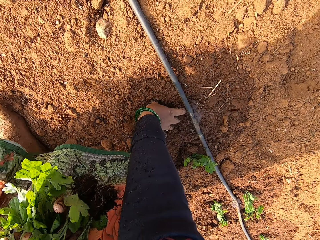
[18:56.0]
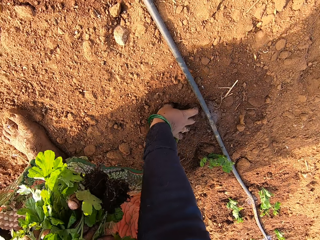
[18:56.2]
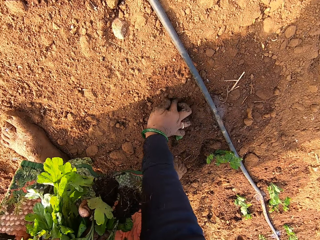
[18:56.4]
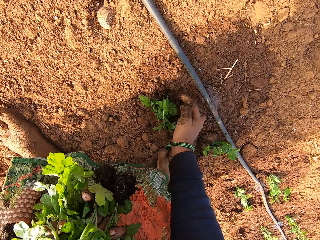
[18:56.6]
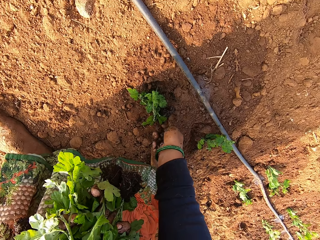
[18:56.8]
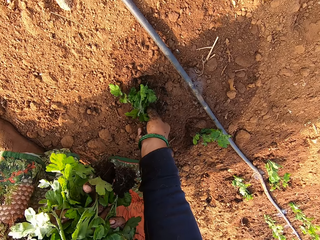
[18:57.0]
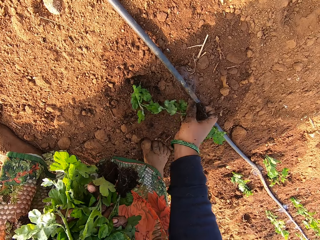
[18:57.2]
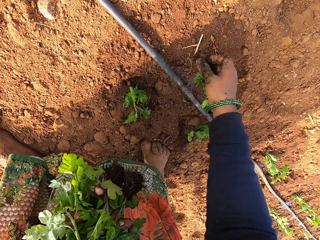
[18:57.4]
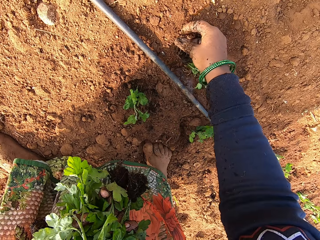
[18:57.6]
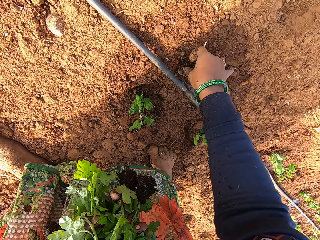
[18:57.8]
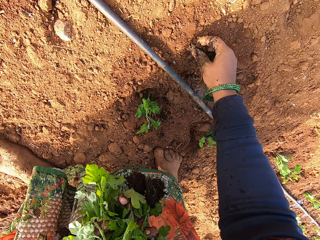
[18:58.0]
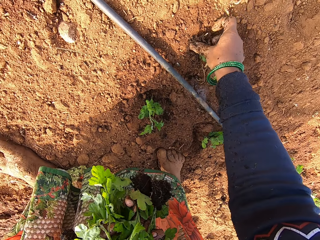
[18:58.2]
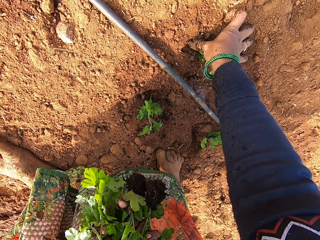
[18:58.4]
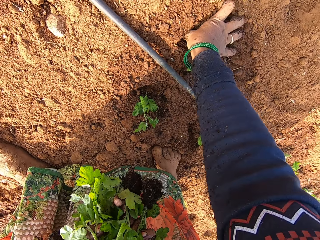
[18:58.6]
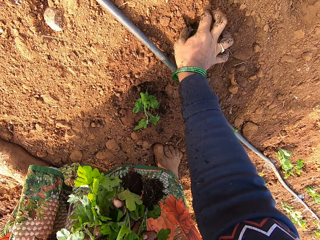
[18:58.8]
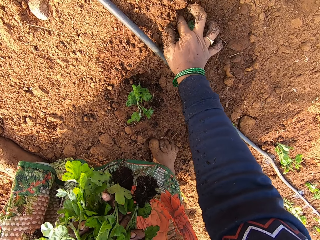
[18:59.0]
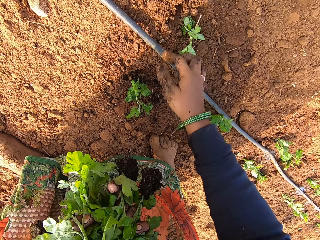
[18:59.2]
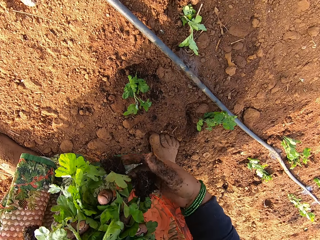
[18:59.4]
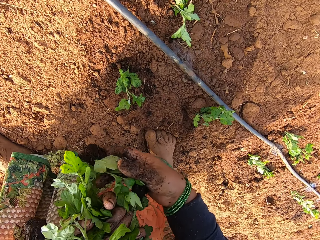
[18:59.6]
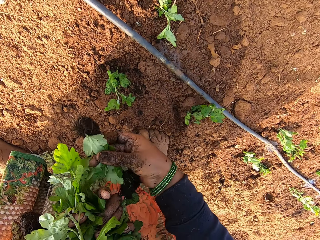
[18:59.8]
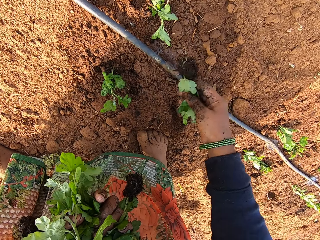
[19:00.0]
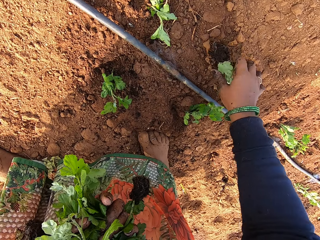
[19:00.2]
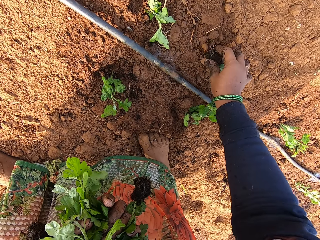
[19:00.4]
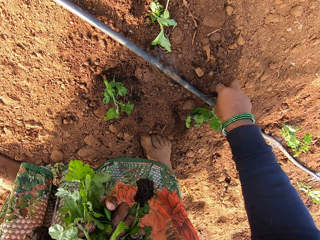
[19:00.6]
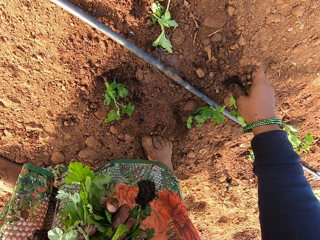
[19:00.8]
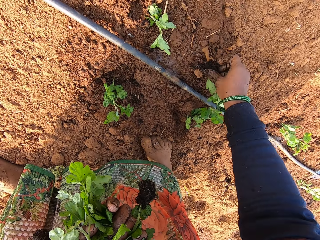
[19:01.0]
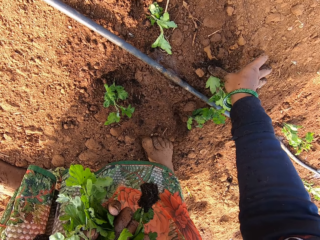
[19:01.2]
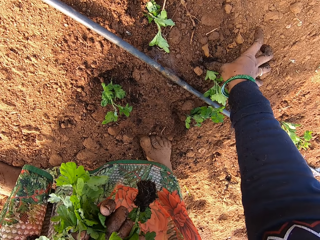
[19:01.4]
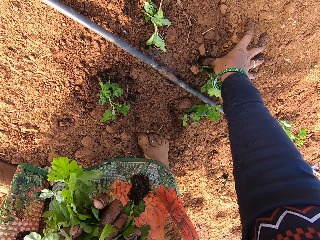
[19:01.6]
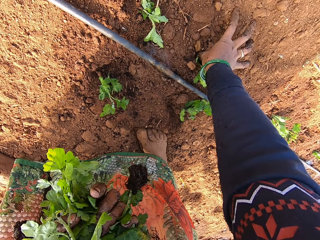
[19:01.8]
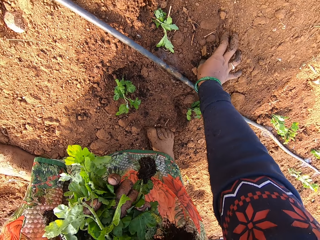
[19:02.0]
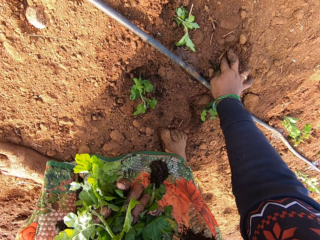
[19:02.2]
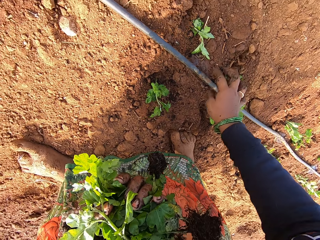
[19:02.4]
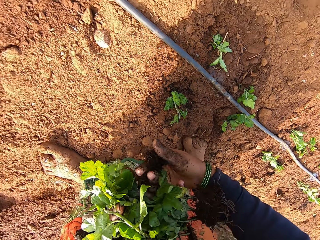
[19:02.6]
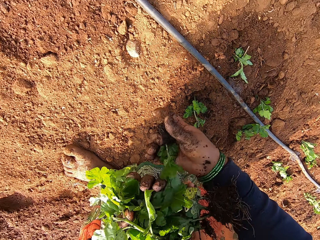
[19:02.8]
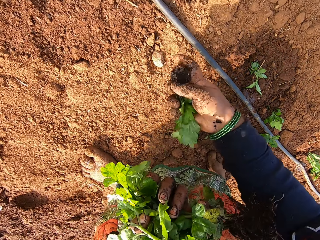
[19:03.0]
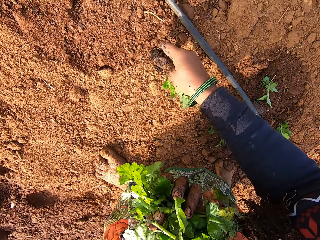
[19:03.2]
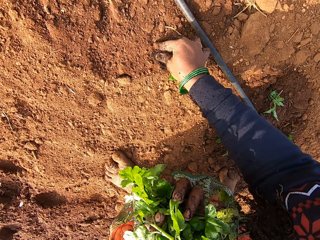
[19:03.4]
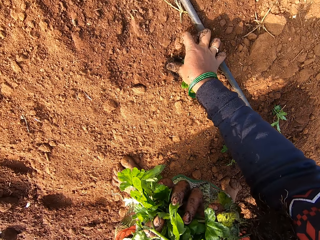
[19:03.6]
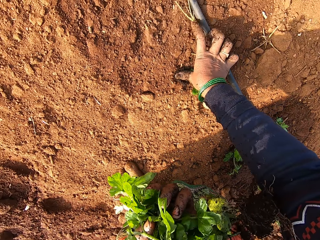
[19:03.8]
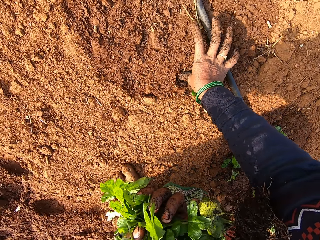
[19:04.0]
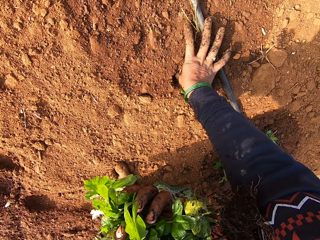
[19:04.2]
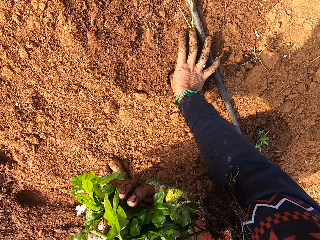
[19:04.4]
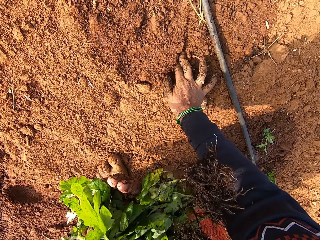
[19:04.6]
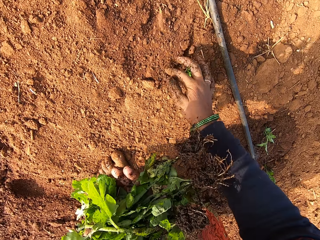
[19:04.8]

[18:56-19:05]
The camera wearer moves forward. She picks a seedling from the ground with her right hand. She plants the seedling in the ground with her right hand. She picks a seedling from her left hand with her right hand. She talks to a lady. She plants the seedling in the ground with her right hand. She picks a seedling from her left hand with her right hand. She plants the seedling in the ground with her right hand.

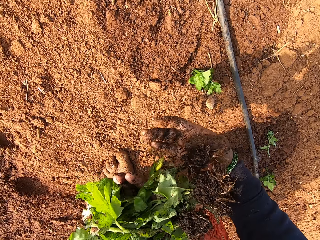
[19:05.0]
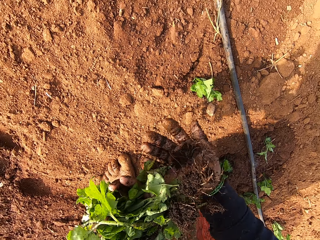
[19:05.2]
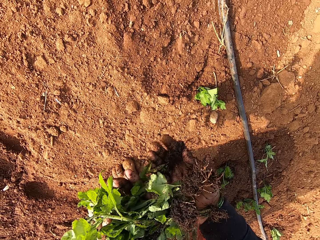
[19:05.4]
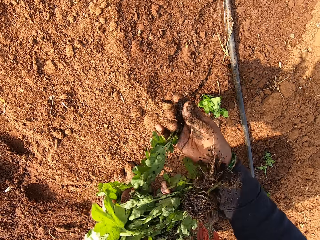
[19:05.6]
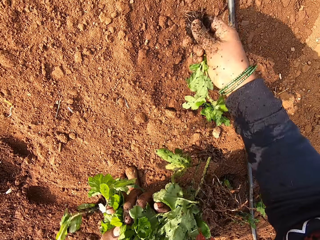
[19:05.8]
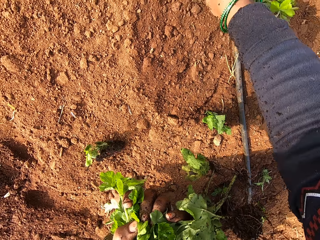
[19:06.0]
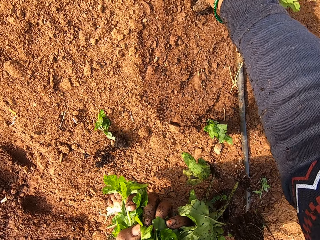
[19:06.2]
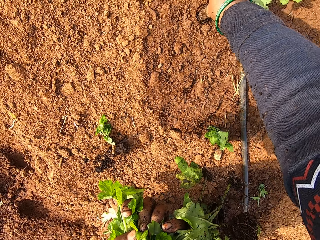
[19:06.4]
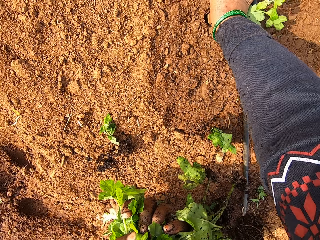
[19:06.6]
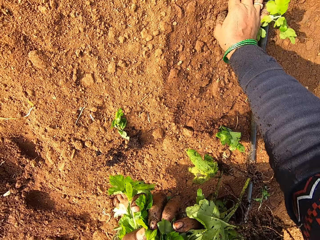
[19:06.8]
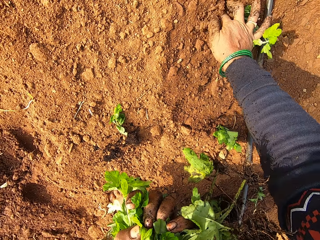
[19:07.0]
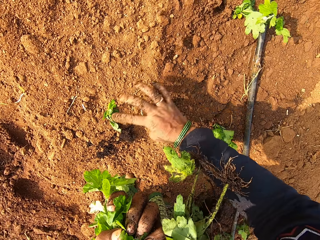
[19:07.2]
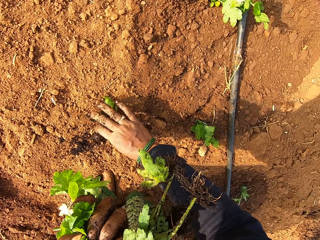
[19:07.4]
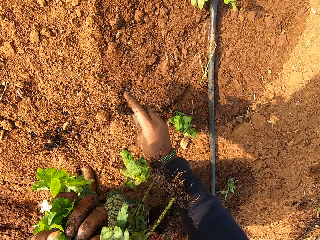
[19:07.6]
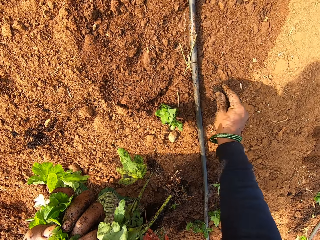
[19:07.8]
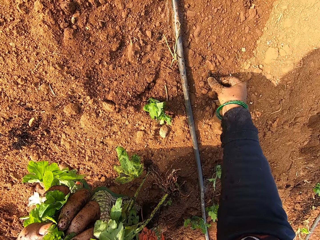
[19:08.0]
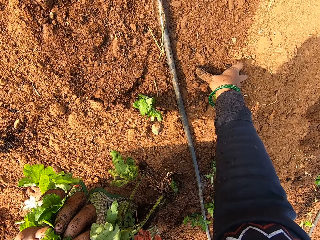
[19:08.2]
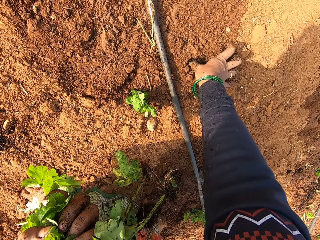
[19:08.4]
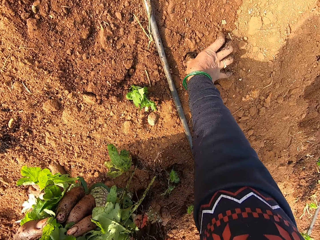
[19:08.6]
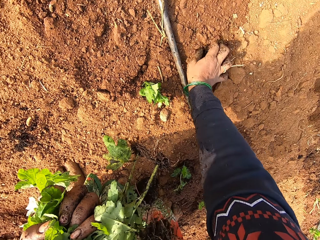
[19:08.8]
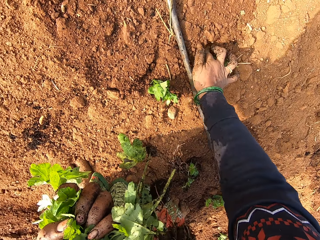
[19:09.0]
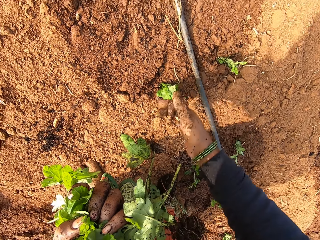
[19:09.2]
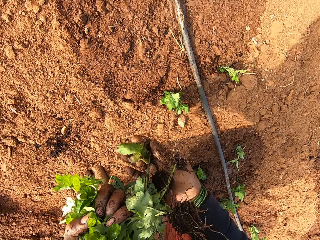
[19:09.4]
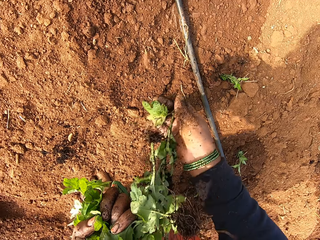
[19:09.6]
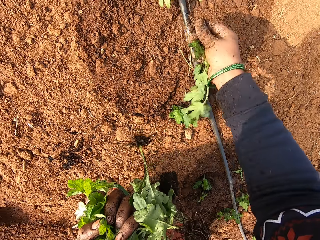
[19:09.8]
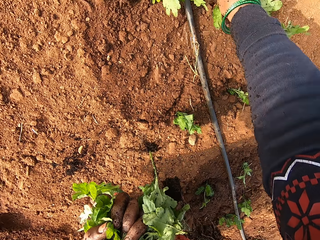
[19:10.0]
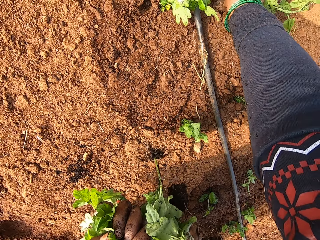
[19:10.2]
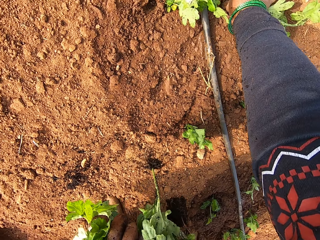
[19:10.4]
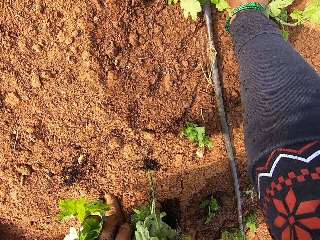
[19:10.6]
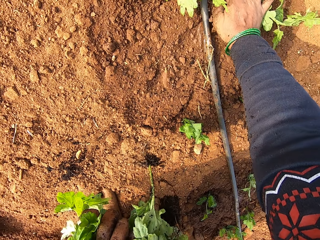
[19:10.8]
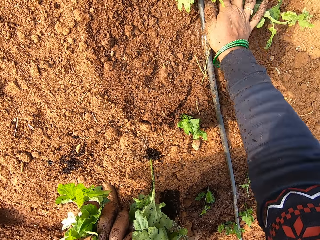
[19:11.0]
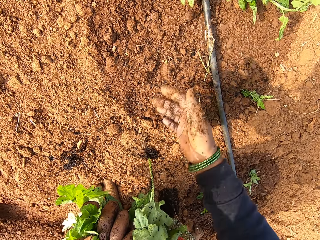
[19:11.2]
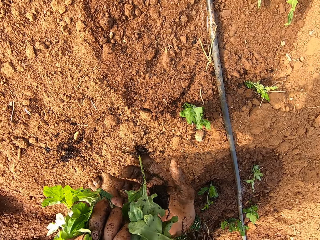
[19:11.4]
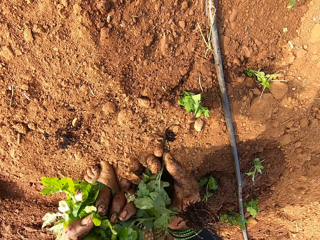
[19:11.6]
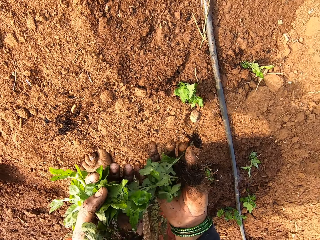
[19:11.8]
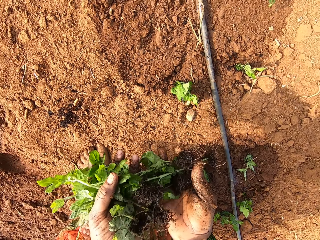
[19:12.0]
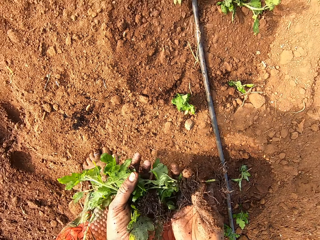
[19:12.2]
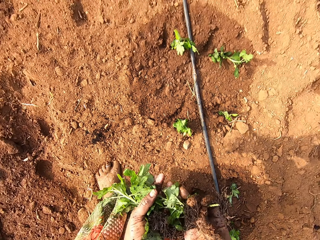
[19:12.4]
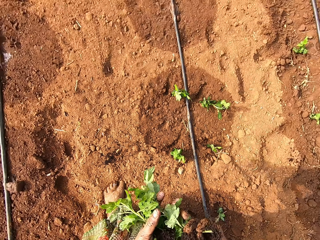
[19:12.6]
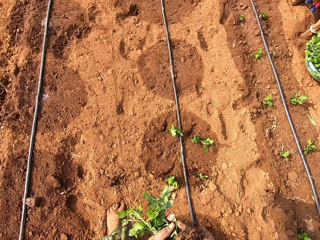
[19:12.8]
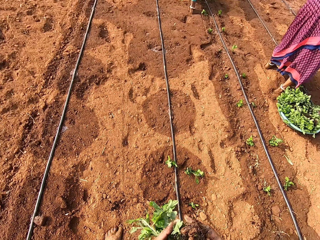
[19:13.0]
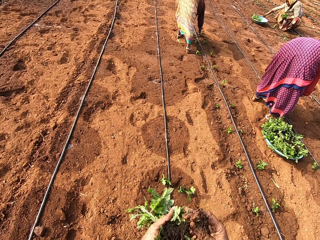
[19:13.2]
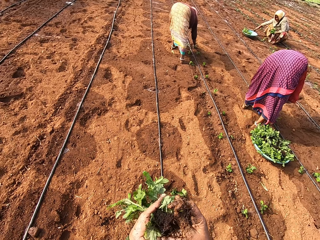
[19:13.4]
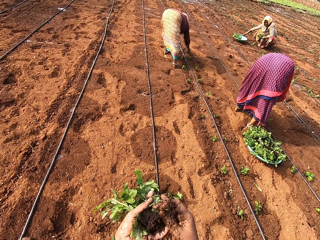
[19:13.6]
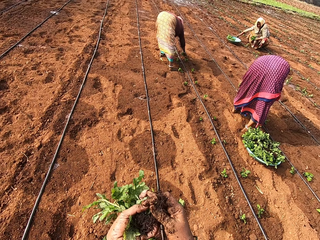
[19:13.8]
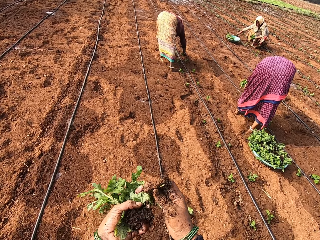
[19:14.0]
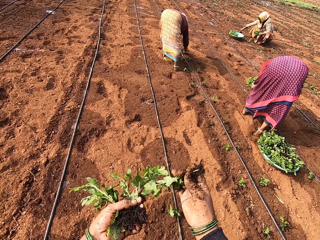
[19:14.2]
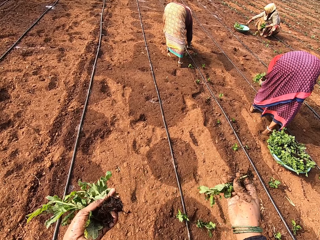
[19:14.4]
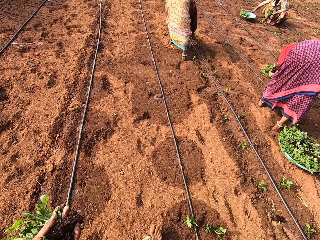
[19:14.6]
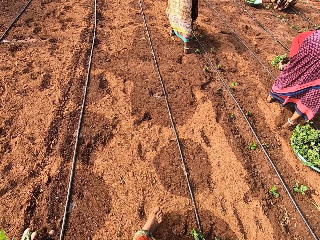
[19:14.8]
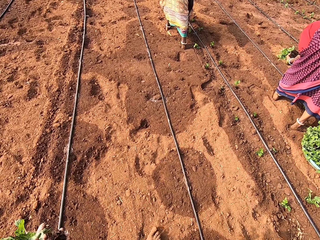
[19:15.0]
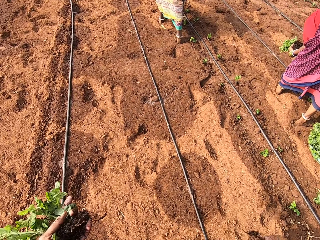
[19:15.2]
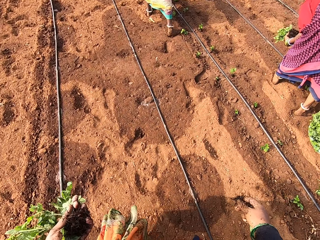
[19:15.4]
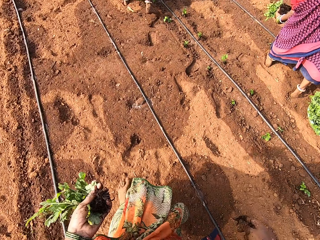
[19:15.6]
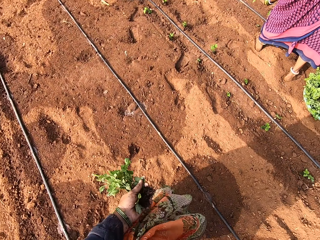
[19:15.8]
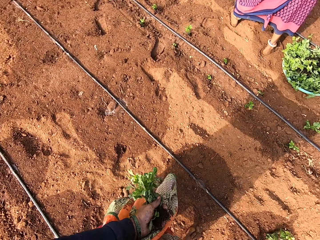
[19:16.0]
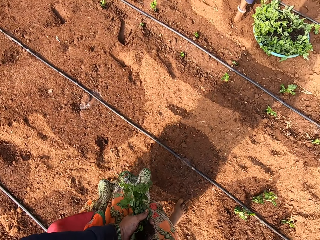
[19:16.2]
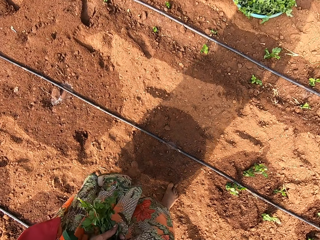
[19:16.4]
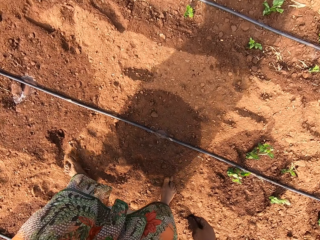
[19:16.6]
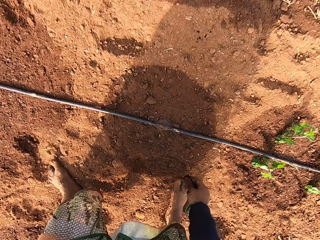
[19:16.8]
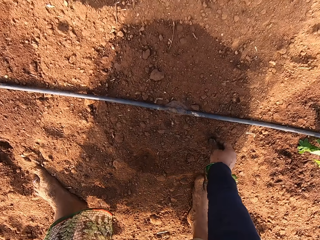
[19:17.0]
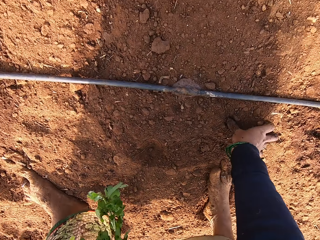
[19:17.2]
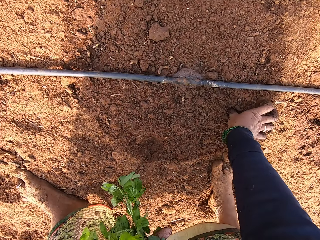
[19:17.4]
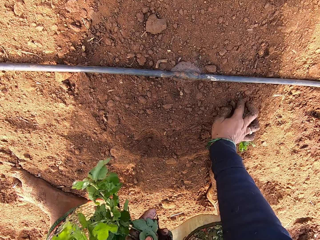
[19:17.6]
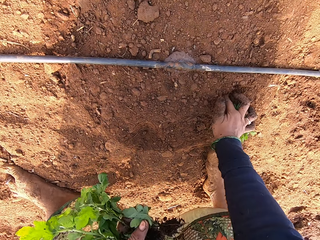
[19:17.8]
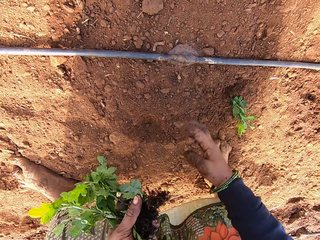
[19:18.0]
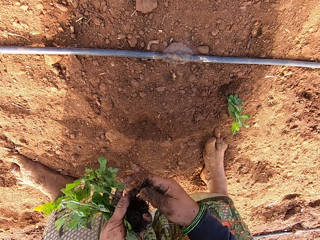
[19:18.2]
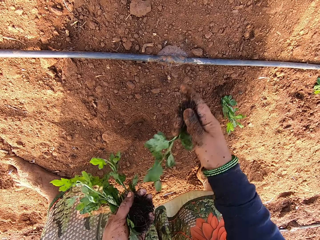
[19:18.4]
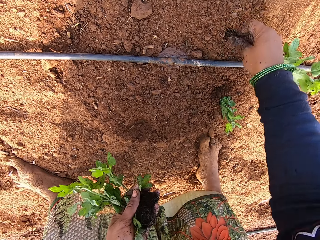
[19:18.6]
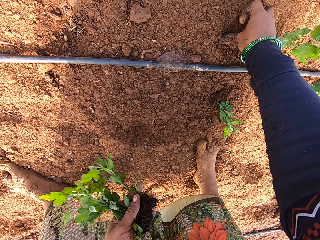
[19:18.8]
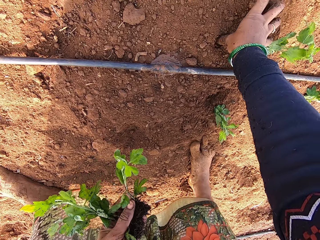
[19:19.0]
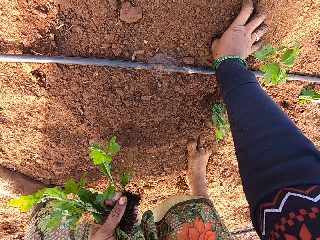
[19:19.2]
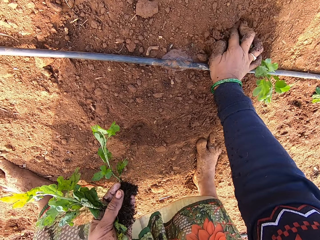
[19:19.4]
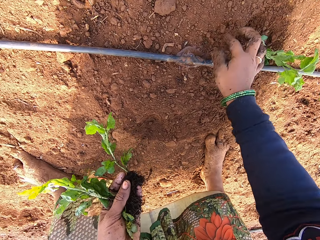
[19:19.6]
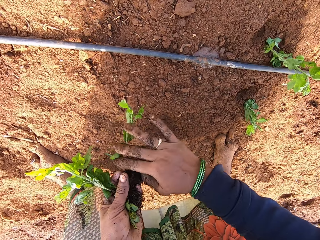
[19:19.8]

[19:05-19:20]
The camera wearer picks a seedling from her left hand with her right hand. A lady talks to the camera wearer. The camera wearer plants the seedling in the ground with her right hand. She picks a seedling from the ground with her right hand. She plants the seedling in the ground with her right hand. She picks a seedling from her left hand with her right hand. She plants the seedling in the ground with her right hand. A woman plants a seedling in the ground with her right hand. Another woman plants a seedling in the ground with her right hand. A third woman plants a seedling in the ground with her right hand. The camera wearer picks a seedling from her left hand with her right hand. She moves forward. She plants the seedling in the ground with her right hand. She talks to the lady. She picks a seedling from her left hand with her right hand. She plants the seedling in the ground with her right hand.
